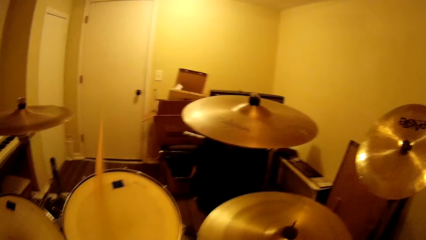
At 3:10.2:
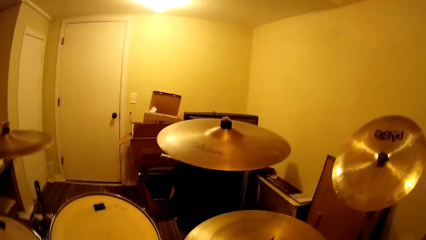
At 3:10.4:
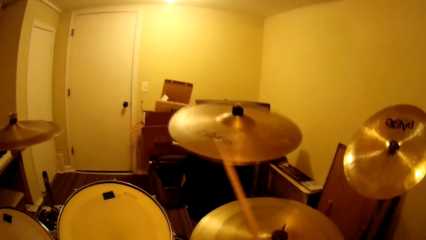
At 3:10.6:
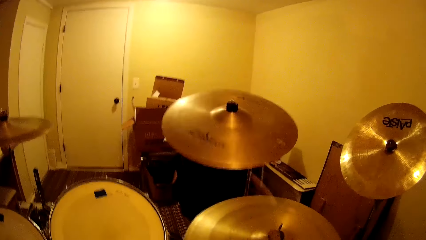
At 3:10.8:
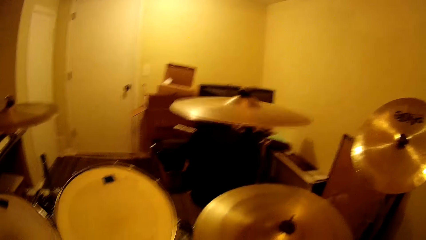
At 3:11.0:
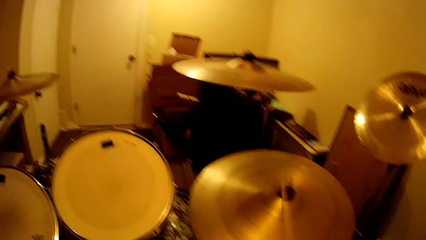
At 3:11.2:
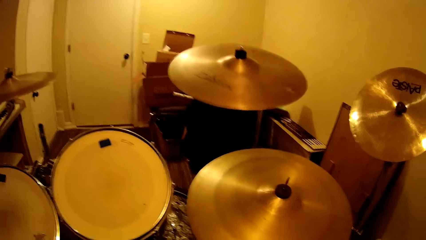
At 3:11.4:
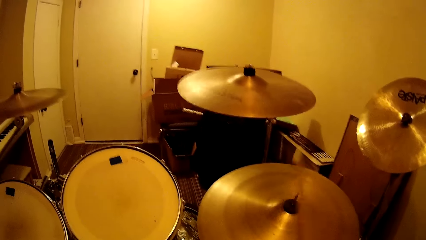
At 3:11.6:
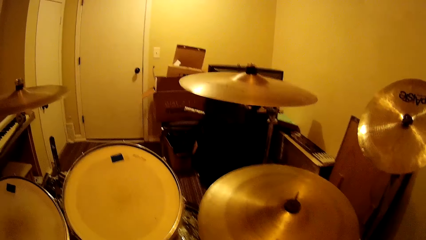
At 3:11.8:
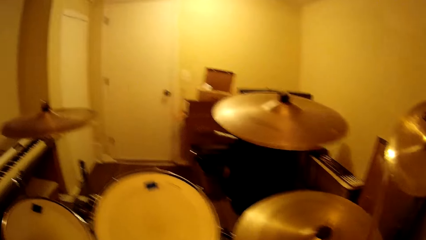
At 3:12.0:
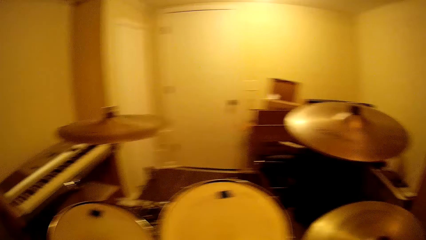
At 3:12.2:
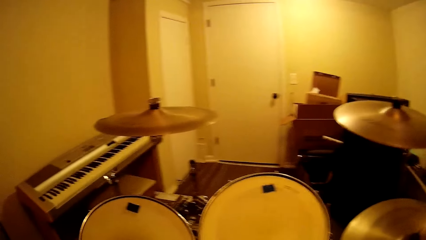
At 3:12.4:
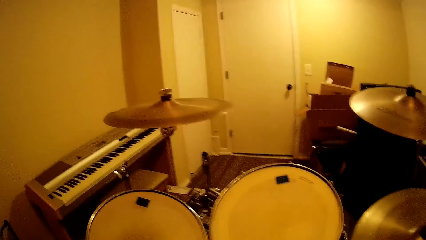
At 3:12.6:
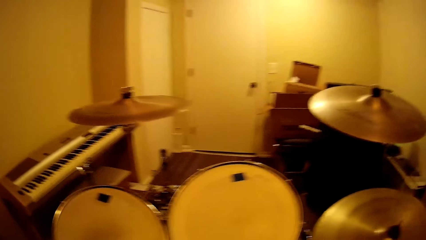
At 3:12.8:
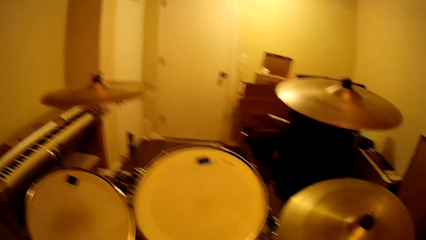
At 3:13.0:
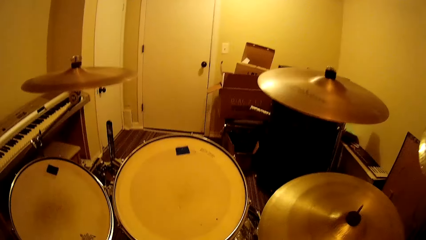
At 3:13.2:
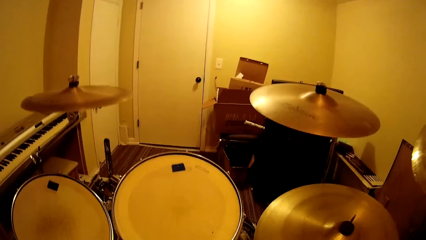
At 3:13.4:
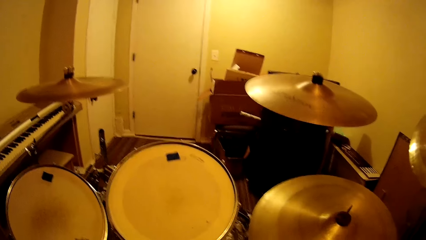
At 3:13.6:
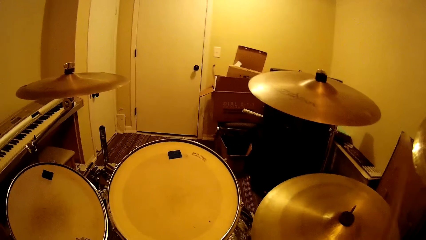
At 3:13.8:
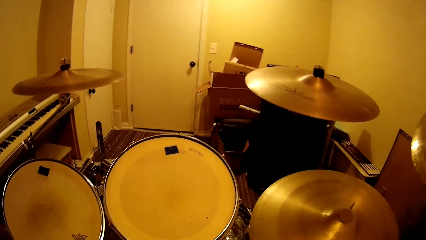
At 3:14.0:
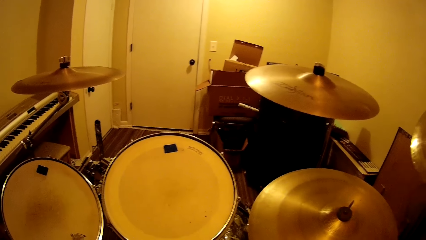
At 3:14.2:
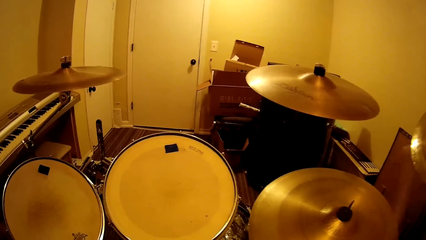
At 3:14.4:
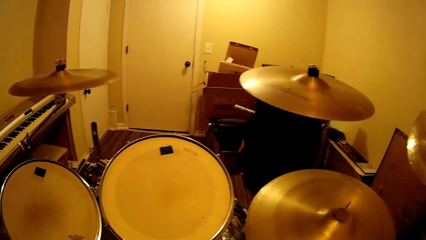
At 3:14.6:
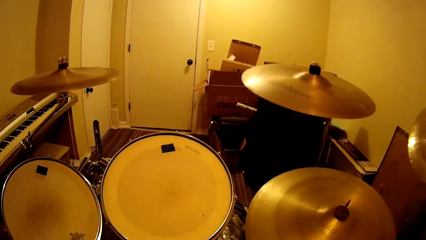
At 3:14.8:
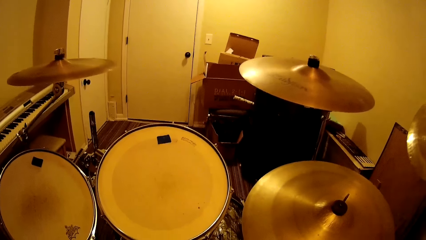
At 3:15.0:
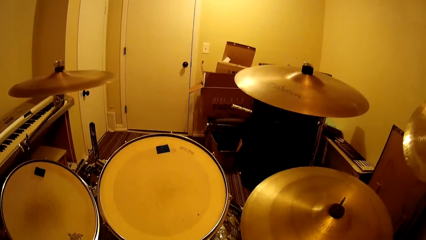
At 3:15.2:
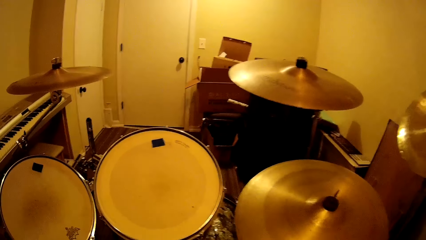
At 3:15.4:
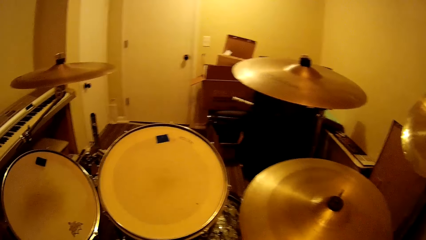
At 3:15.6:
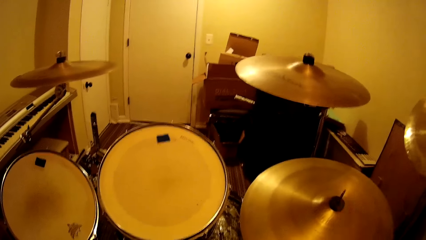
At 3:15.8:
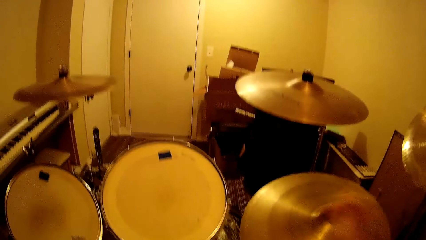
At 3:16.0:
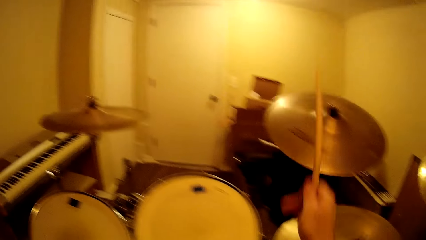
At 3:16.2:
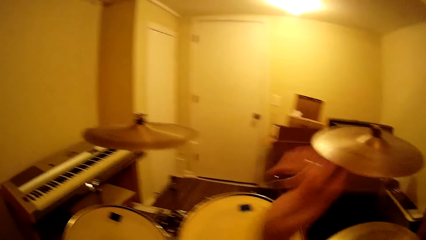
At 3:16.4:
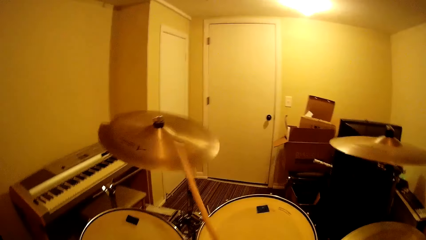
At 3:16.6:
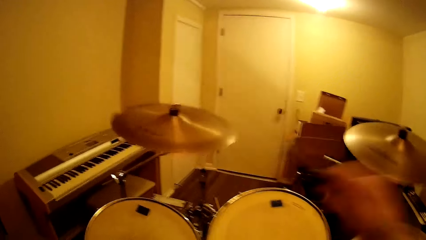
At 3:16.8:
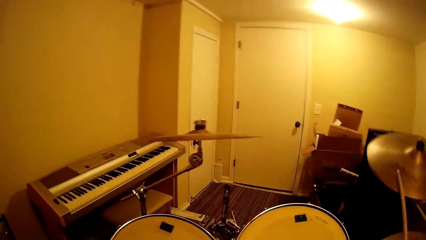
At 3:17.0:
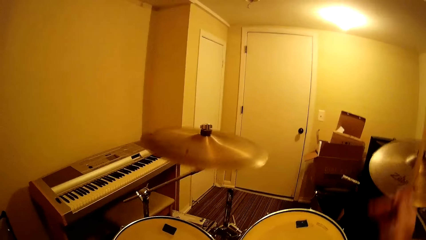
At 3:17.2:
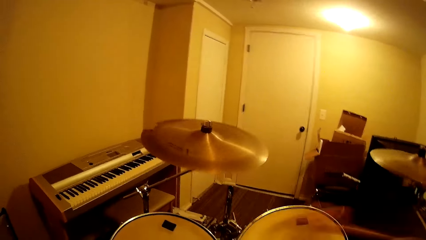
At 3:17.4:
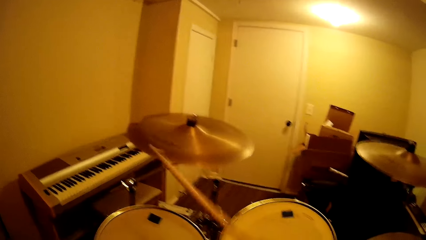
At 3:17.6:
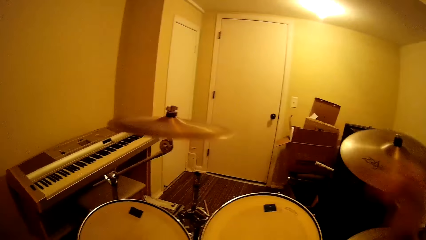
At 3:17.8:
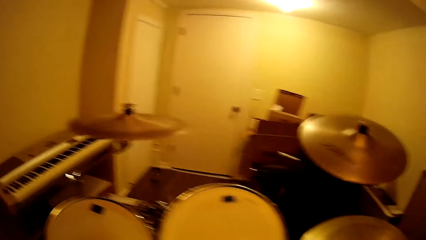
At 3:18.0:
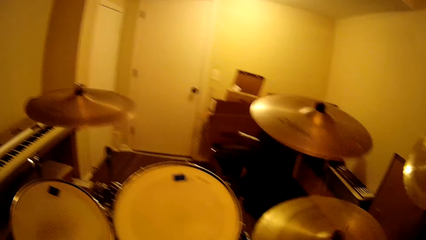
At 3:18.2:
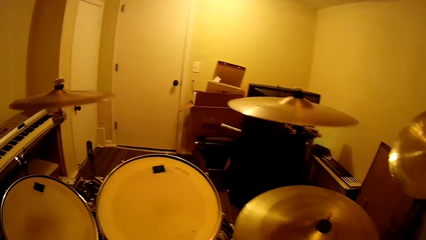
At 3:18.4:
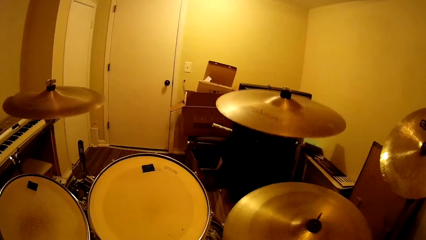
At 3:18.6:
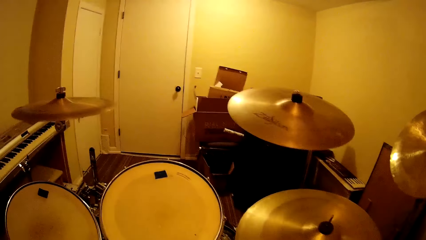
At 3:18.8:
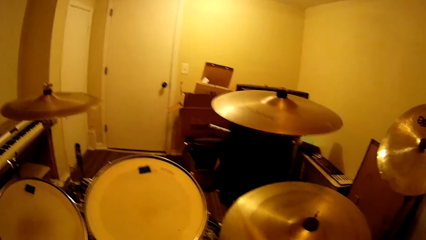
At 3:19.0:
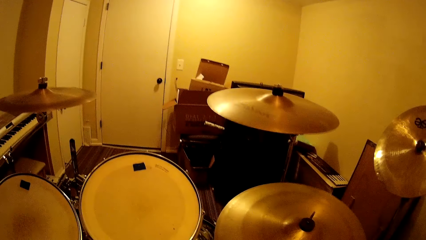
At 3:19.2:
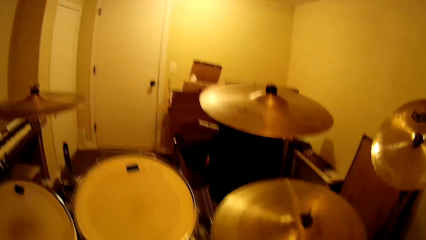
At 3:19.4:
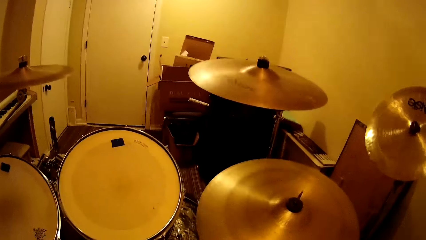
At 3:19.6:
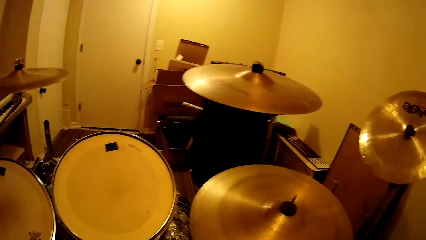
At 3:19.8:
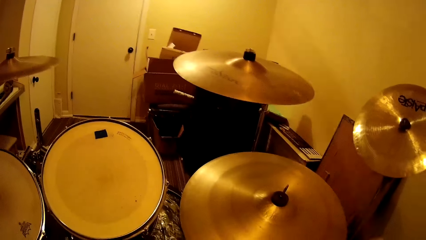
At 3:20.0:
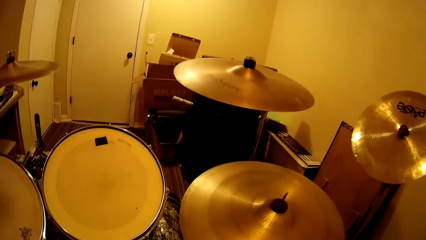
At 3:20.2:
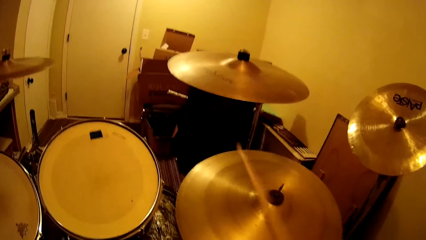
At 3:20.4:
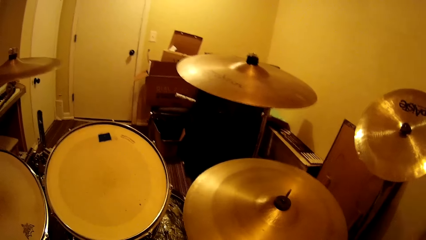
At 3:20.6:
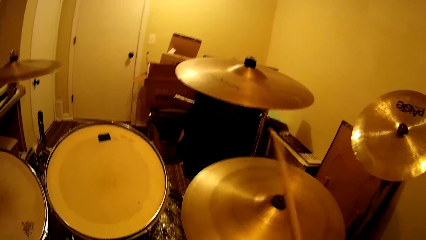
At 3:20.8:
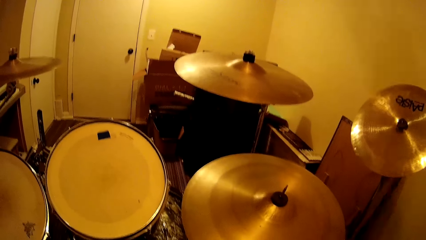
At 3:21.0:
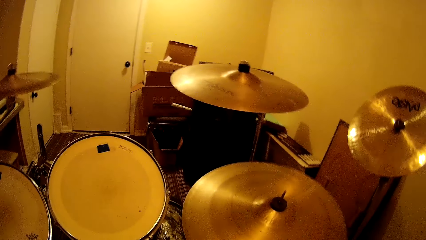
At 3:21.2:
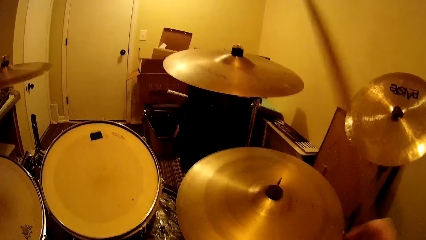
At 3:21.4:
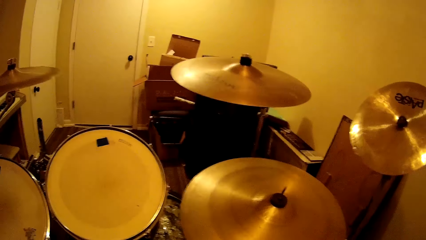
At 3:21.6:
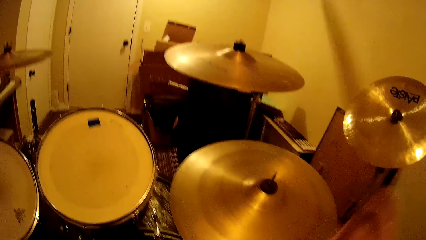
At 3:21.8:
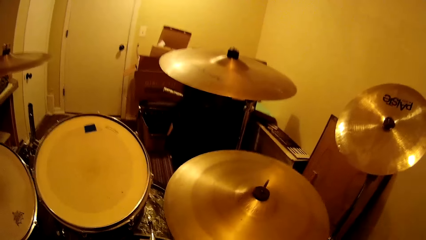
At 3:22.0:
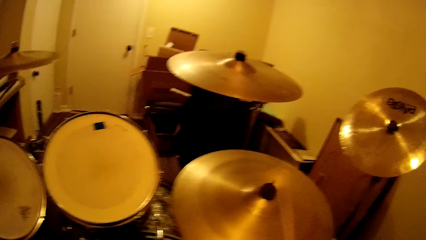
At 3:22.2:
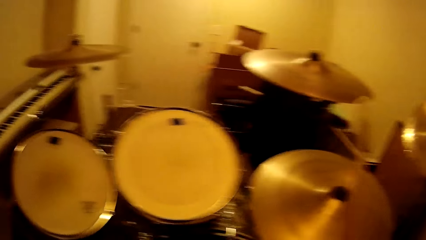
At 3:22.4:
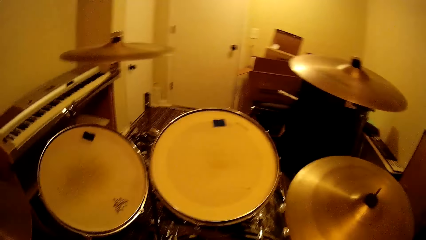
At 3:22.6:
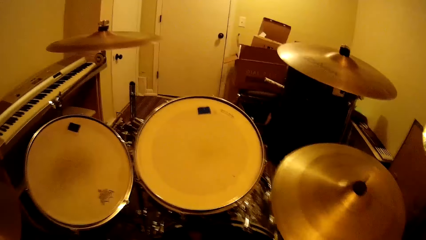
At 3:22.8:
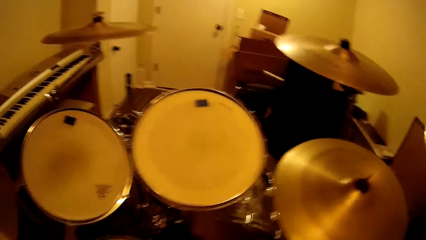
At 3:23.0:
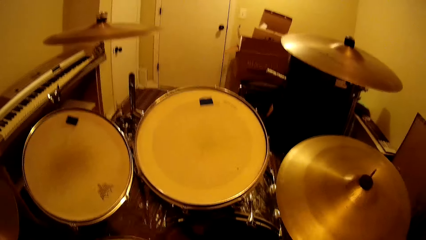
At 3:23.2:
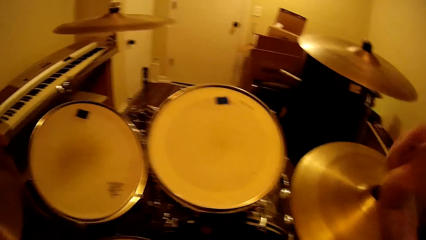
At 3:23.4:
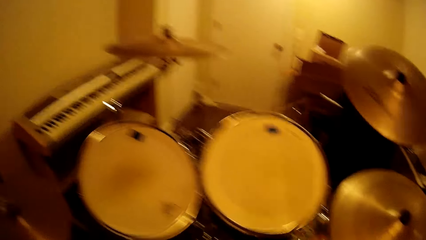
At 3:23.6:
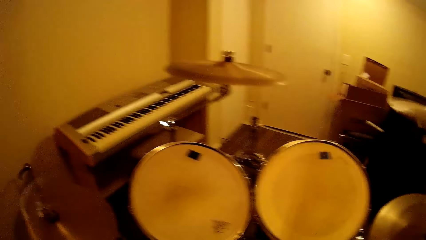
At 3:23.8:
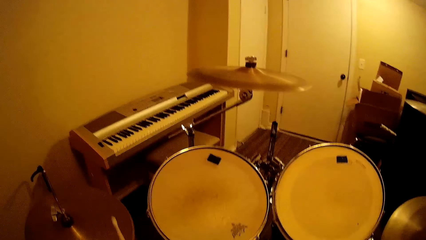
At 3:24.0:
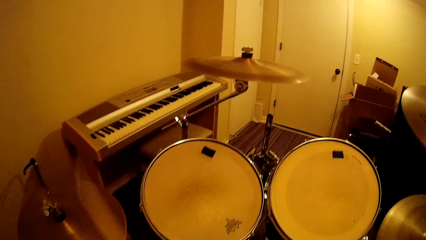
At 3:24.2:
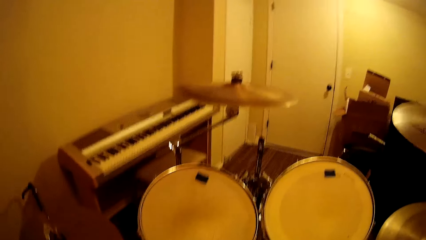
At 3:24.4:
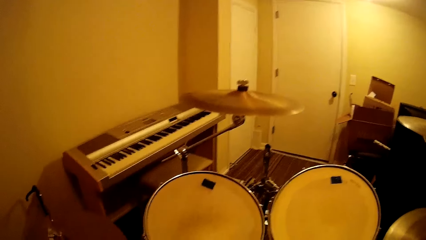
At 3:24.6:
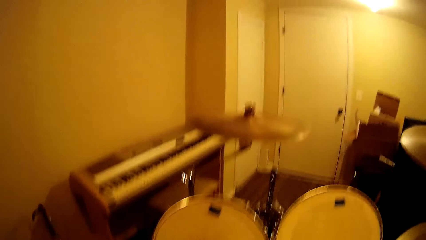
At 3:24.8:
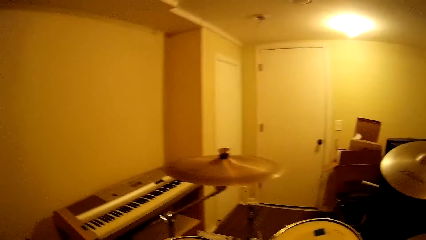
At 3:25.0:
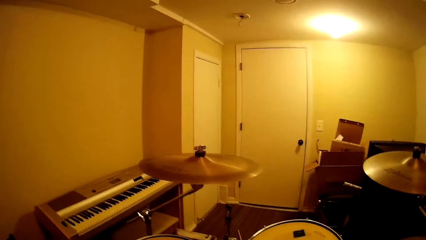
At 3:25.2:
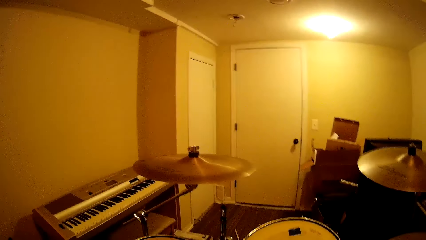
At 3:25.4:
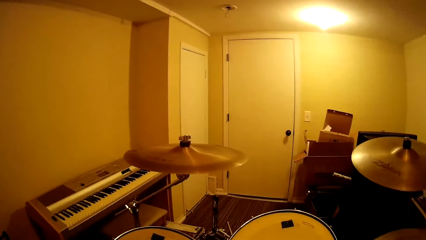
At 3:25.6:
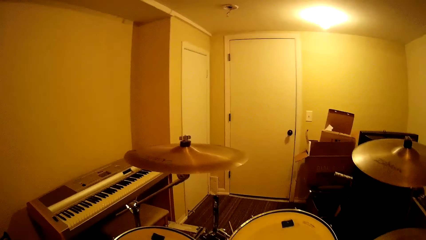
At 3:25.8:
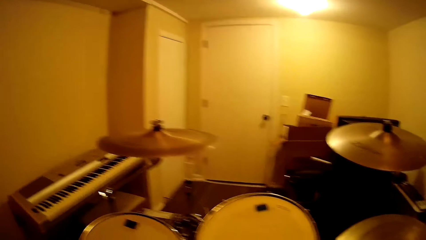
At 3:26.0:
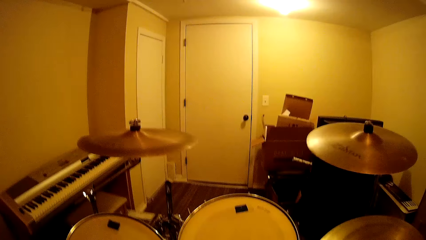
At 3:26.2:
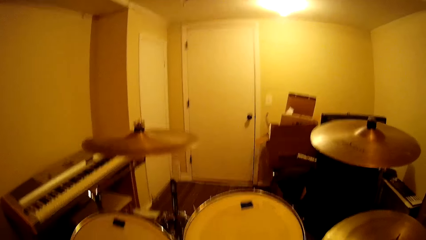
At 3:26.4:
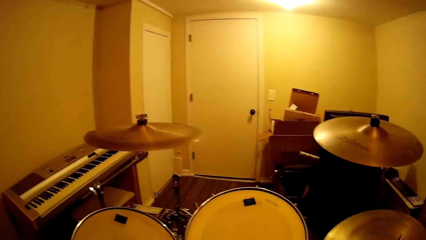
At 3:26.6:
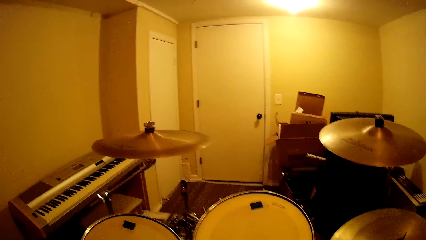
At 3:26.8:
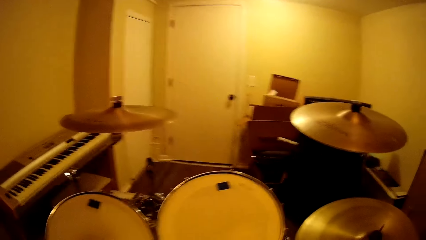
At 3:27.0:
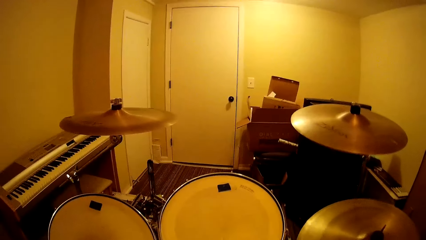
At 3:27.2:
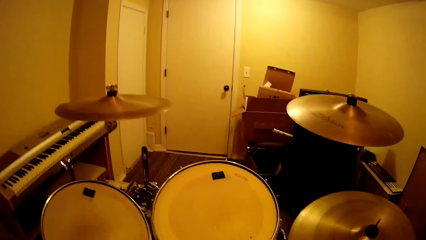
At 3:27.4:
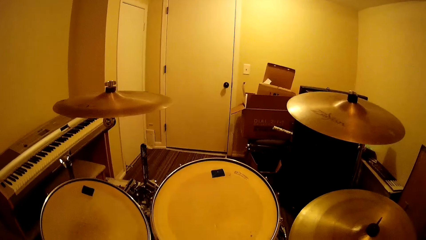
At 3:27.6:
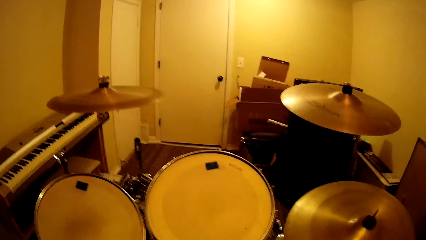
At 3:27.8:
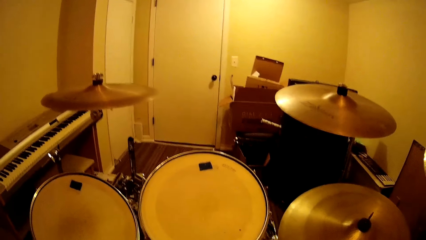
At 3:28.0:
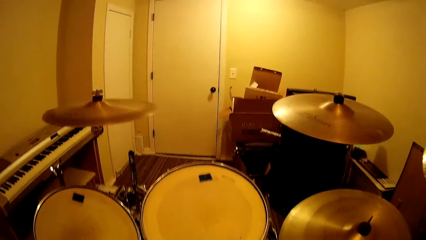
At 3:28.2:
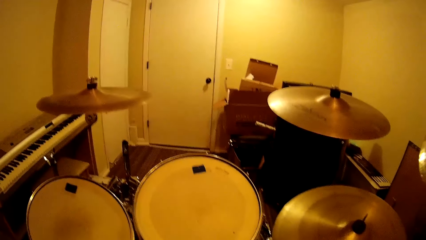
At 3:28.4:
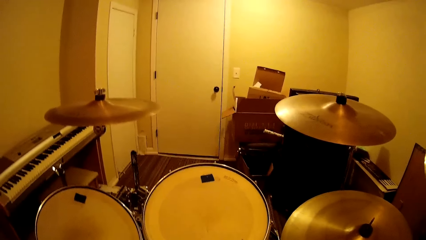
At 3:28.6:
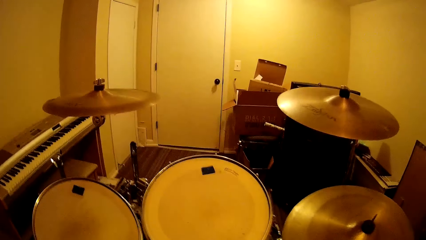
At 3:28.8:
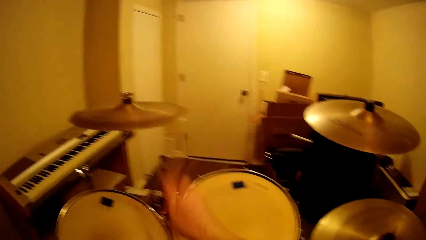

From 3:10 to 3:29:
The camera wearer plays the drum. They play the drum repeatedly.
